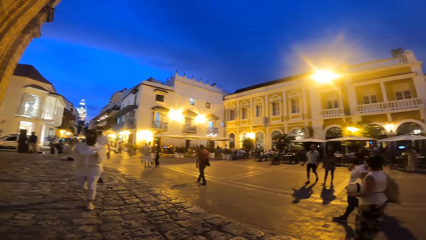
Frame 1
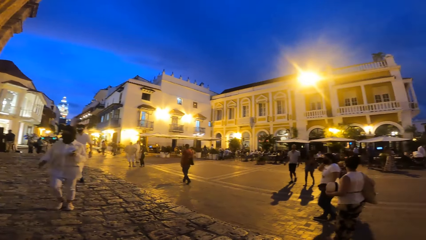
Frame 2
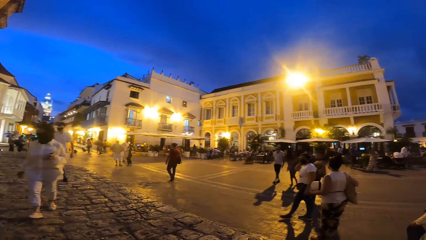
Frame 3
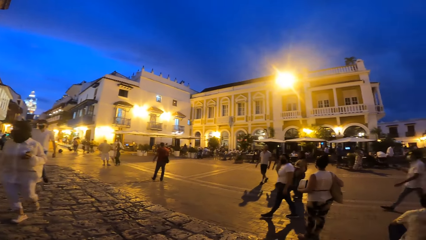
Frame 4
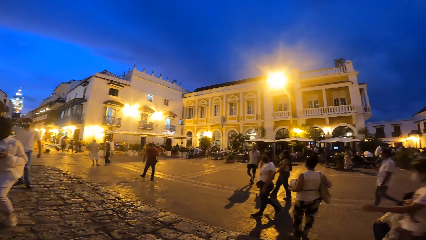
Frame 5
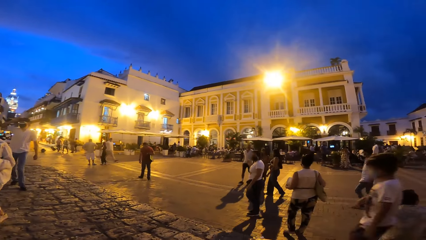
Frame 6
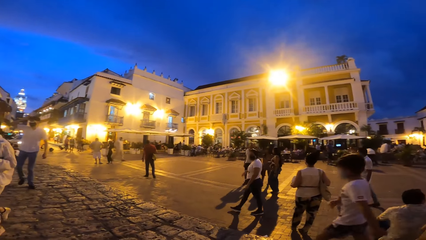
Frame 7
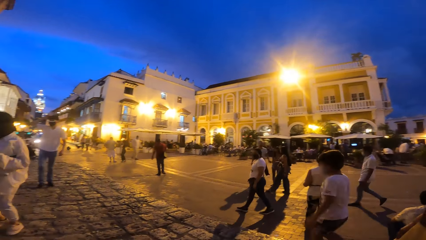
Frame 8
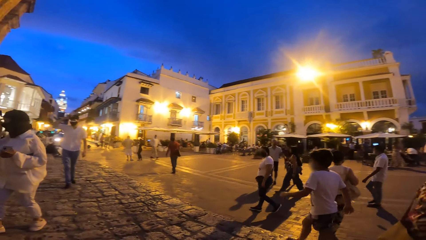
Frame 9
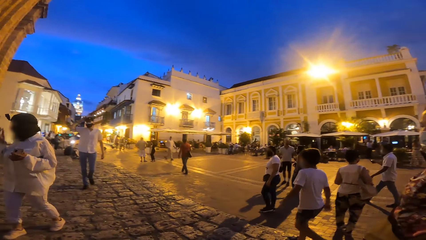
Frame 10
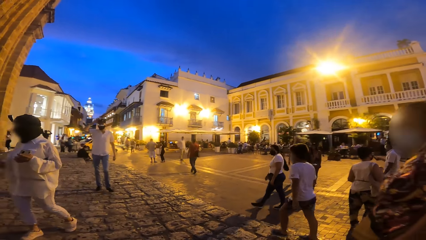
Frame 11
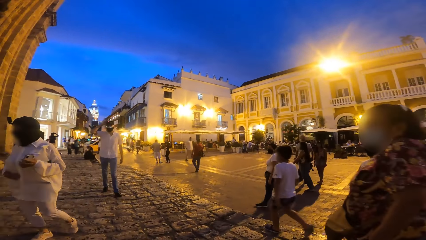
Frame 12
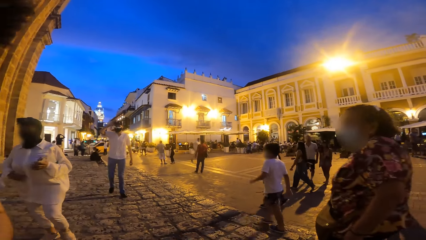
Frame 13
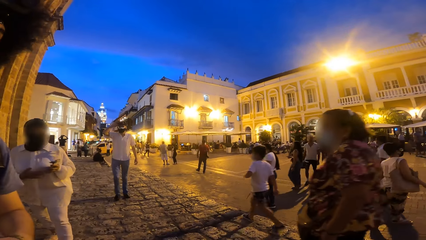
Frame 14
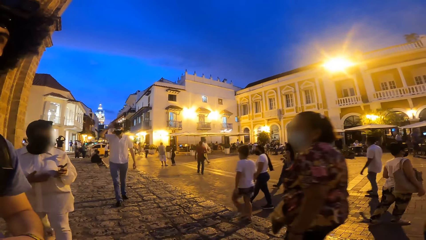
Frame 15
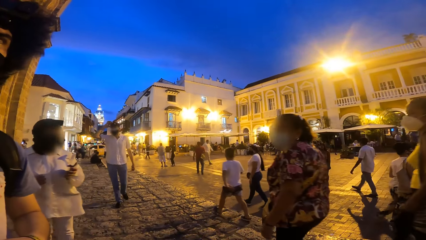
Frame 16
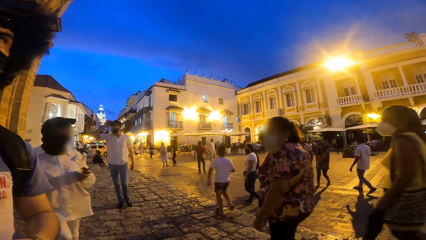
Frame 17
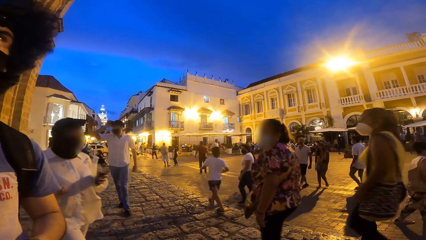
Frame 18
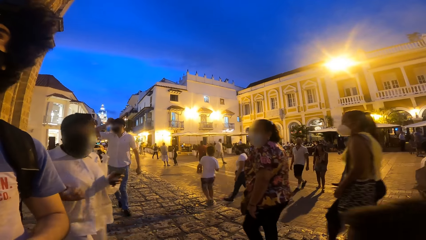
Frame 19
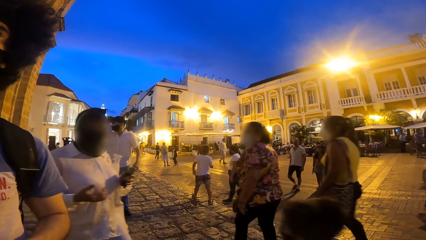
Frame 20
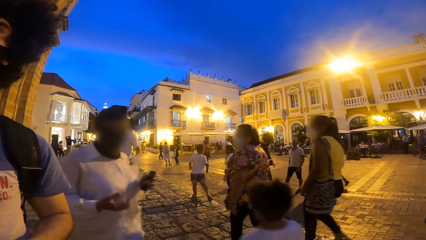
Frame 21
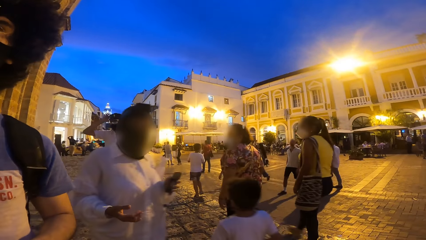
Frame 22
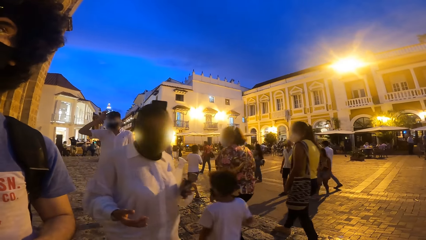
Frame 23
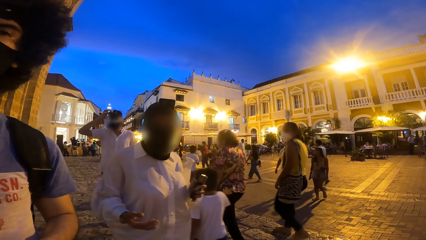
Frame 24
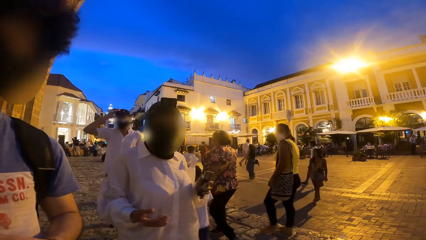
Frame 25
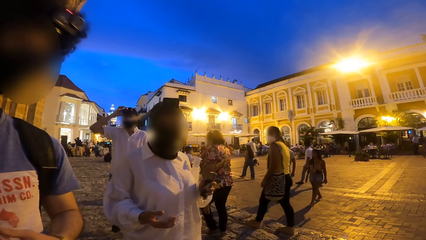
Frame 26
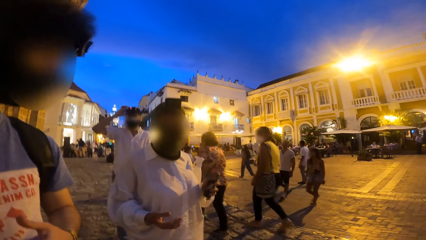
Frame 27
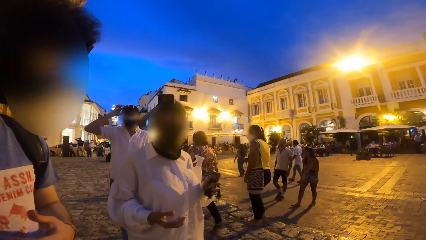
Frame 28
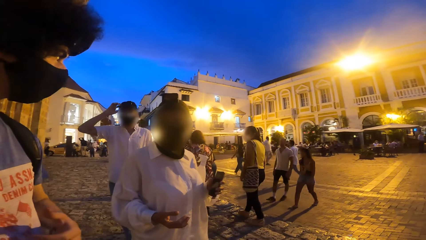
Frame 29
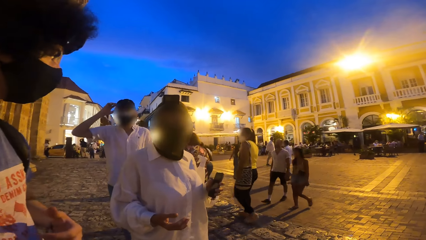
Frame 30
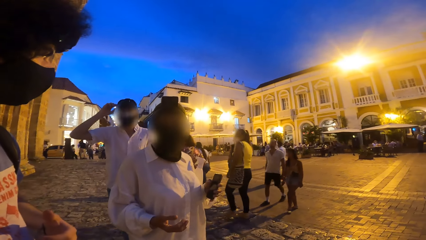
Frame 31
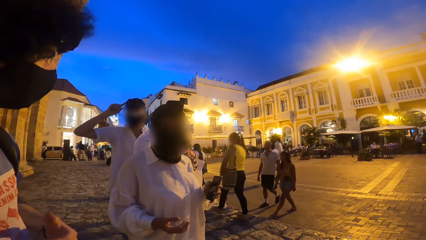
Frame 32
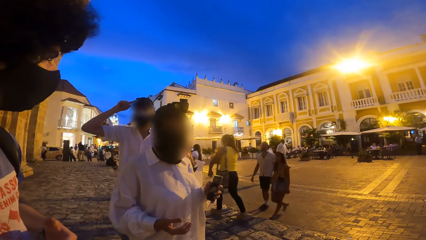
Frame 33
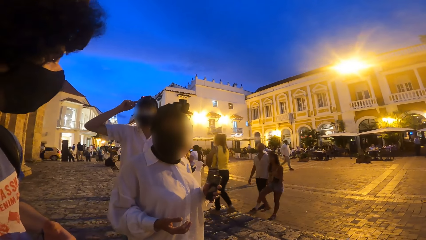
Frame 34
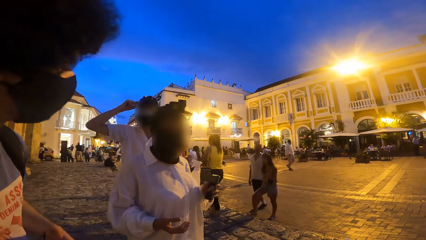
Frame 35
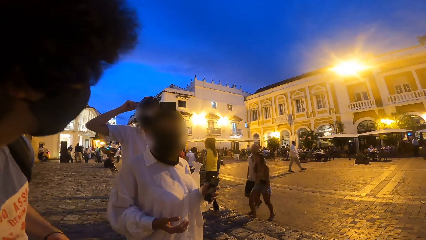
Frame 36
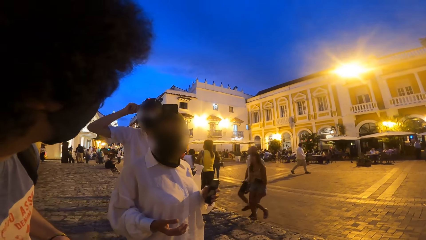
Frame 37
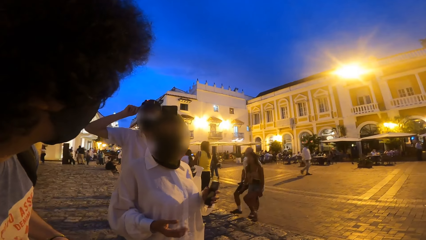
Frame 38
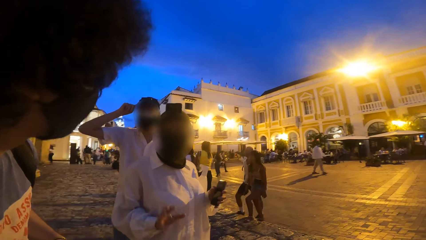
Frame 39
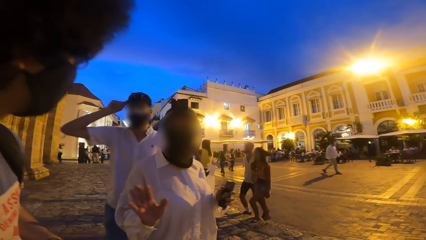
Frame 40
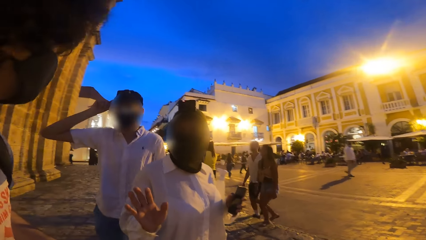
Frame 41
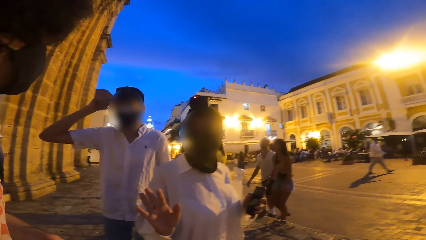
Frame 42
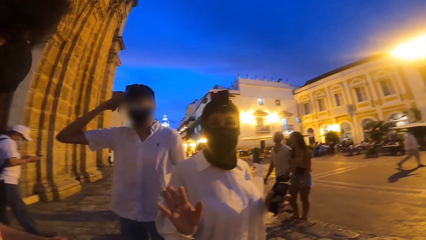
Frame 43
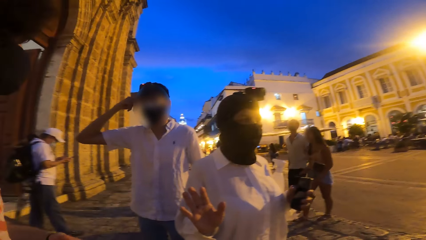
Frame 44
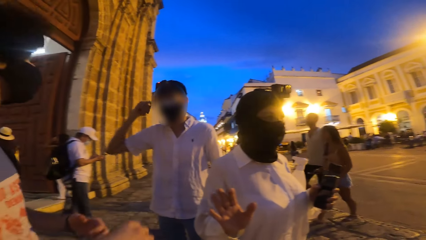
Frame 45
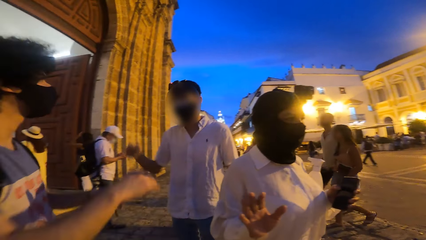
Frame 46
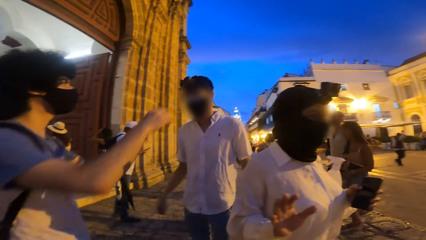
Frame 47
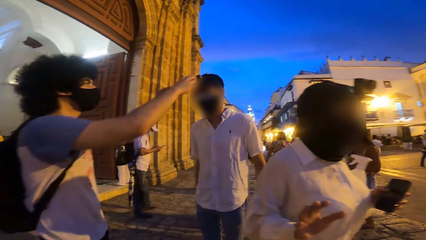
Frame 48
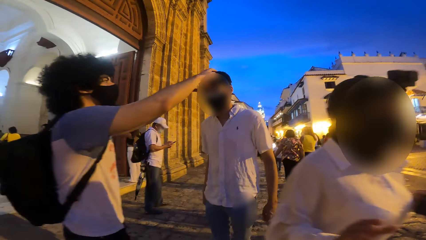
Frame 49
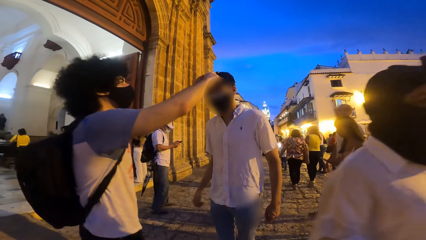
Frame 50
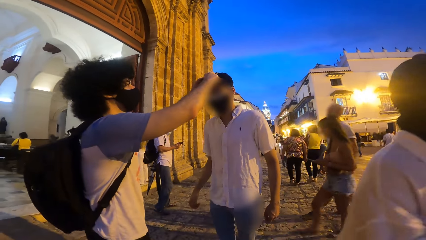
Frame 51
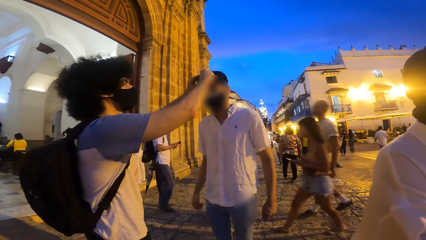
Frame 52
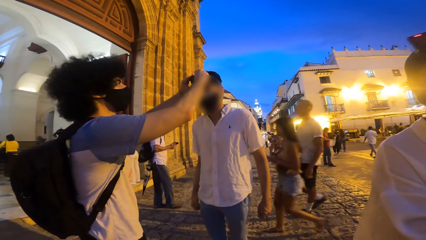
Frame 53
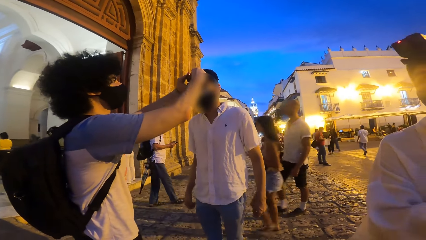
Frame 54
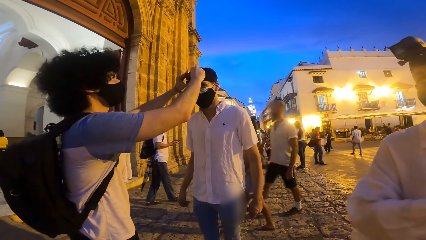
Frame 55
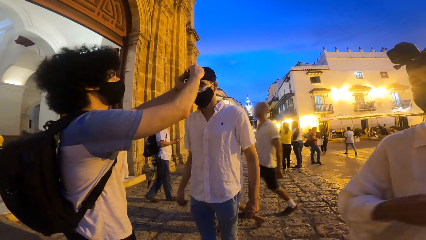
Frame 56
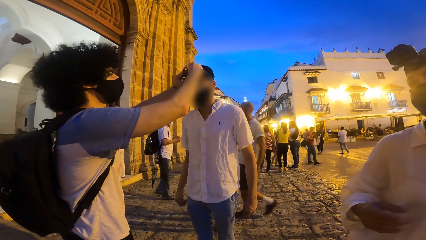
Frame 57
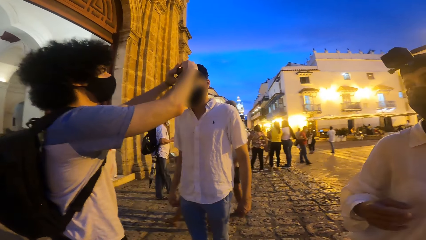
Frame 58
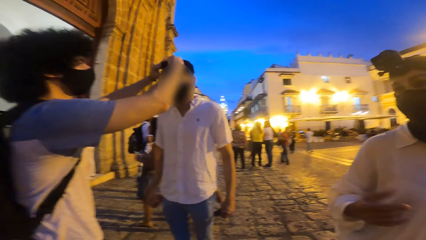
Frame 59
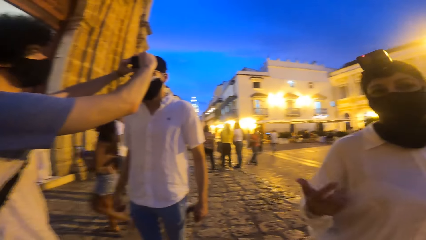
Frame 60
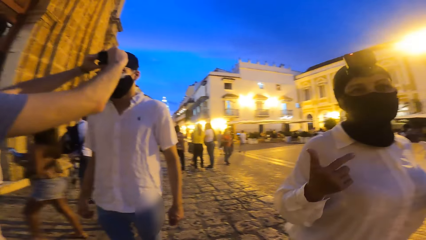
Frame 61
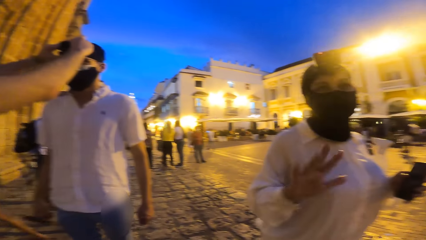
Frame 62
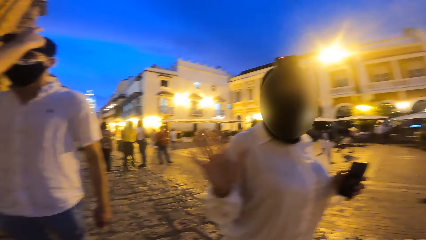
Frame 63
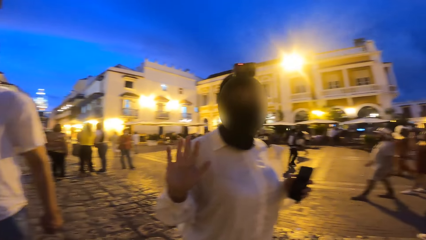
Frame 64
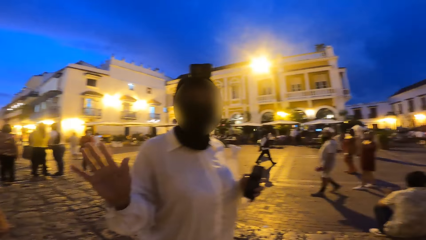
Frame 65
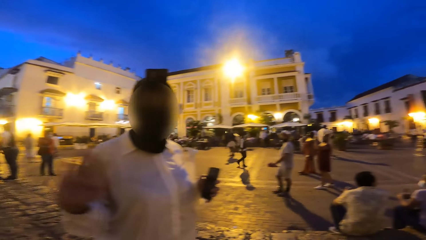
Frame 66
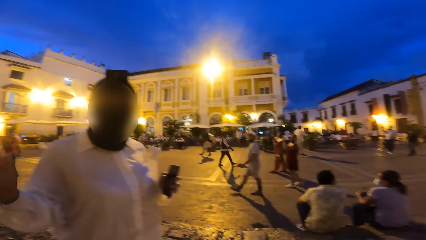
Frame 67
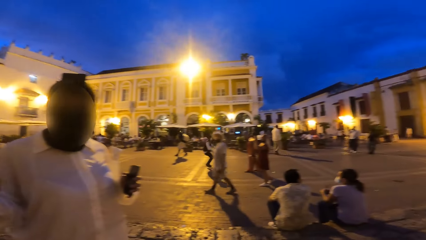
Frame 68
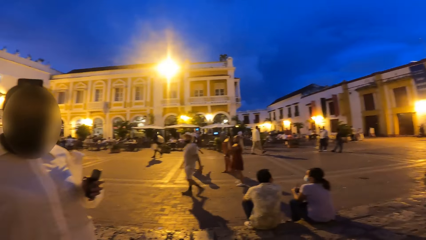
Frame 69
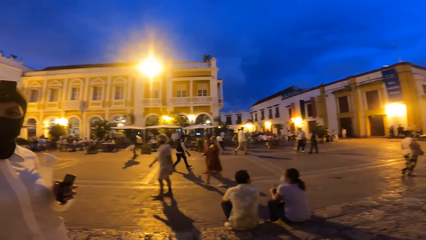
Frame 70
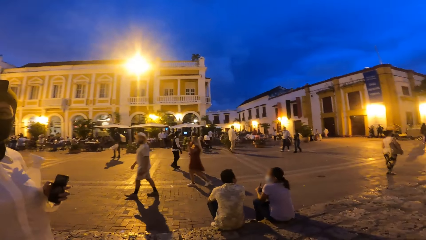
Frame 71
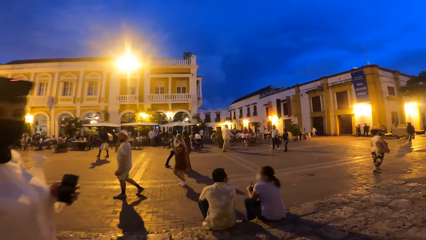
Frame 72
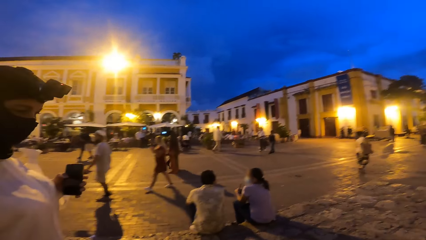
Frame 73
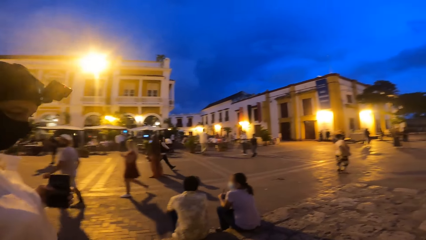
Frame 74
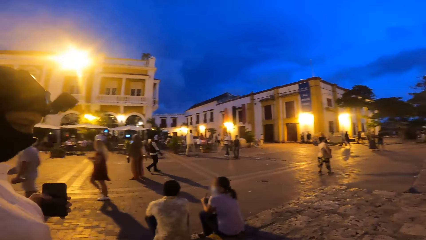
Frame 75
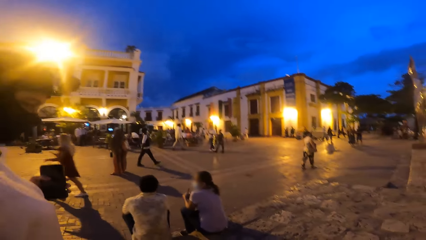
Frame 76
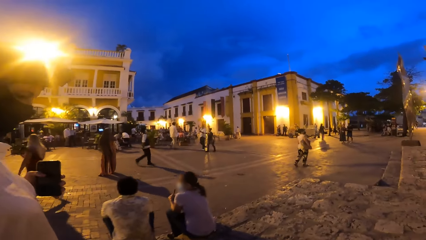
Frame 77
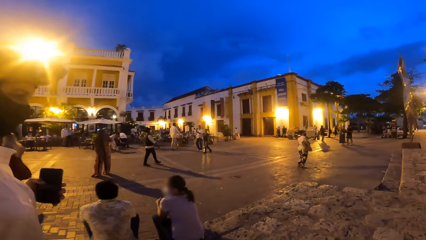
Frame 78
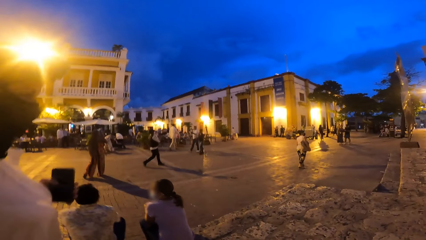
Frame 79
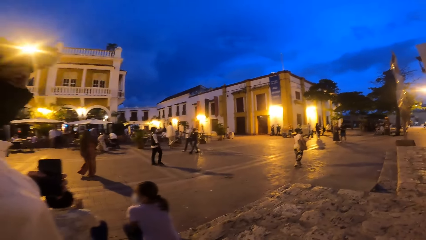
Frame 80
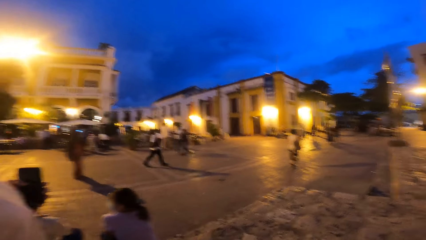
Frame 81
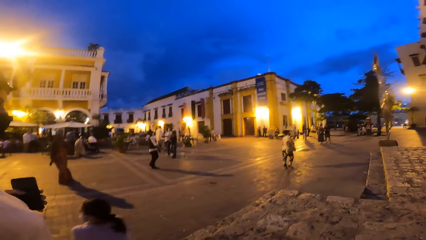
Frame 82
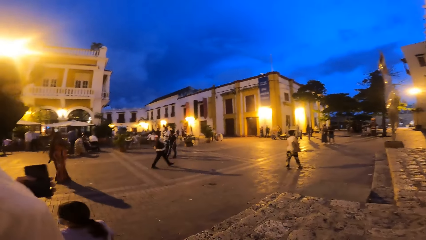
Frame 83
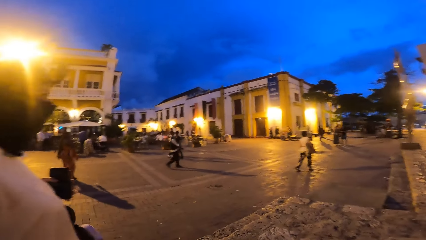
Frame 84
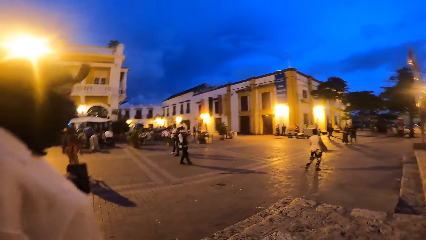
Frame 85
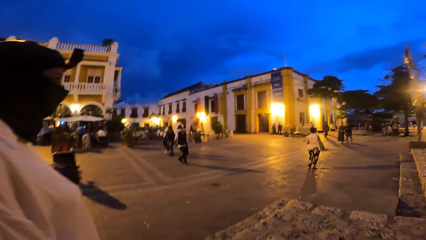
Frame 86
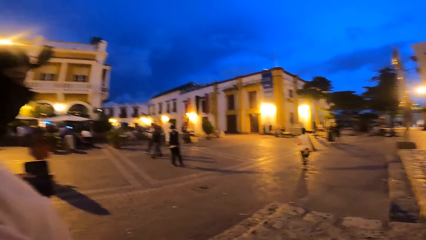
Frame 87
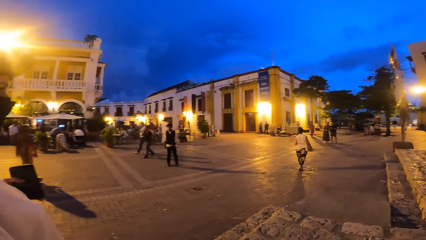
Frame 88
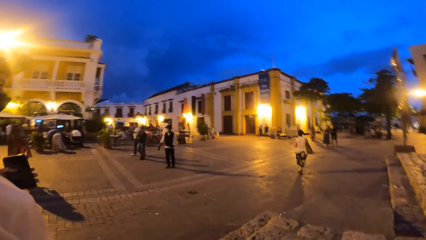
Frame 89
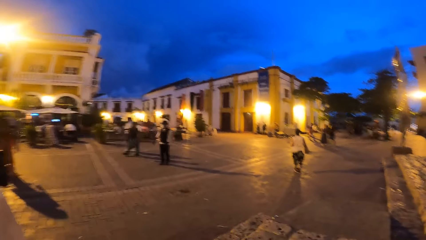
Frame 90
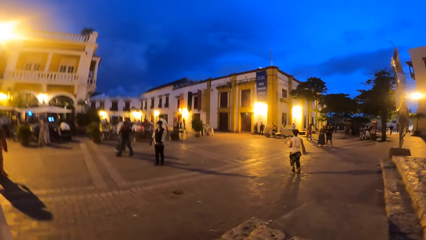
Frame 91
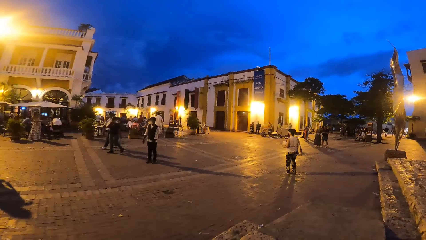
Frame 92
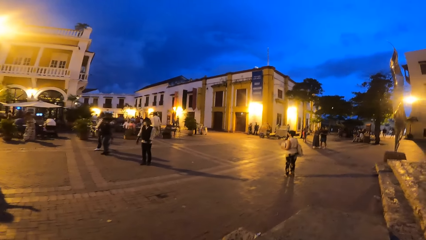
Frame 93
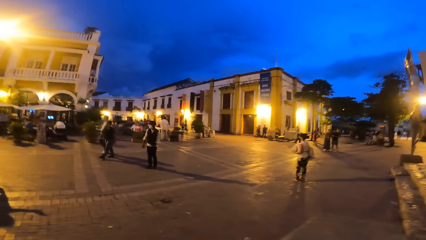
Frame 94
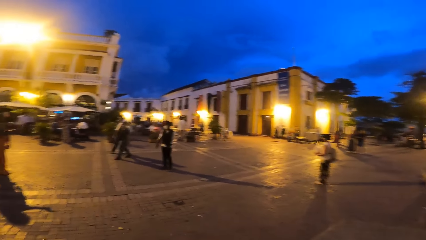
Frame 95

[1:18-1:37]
A woman approaches the camera wearer on the walkway. A man interacts with the camera wearer. Another man touches his head with his right hand. The other man approaches the camera wearer. The woman interacts with the camera wearer and the first man. The woman raises her right hand. The first man adjusts a camera on the other man's head with his hands. The woman gesticulates with her right hand. The woman walks on the walkway. The camera wearer walks on the walkway. Another woman walks on the road. The first woman walks on the street.
